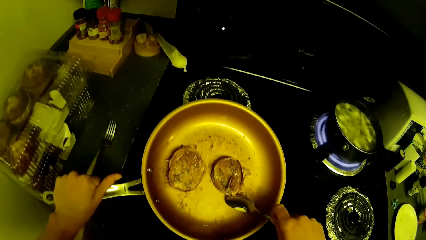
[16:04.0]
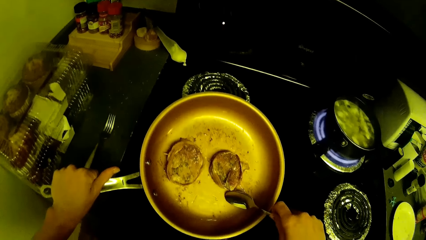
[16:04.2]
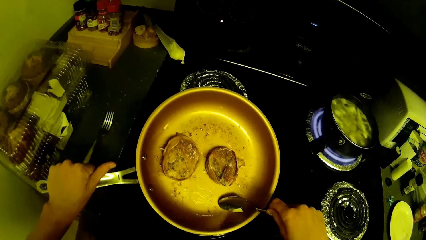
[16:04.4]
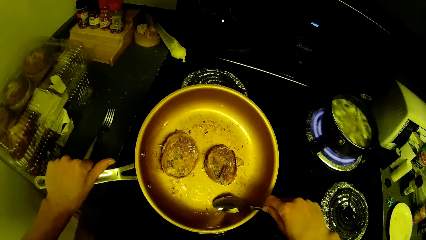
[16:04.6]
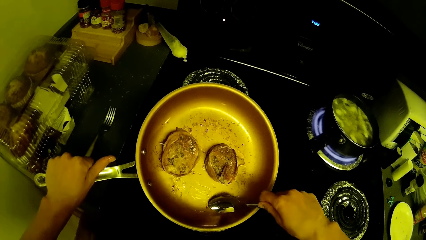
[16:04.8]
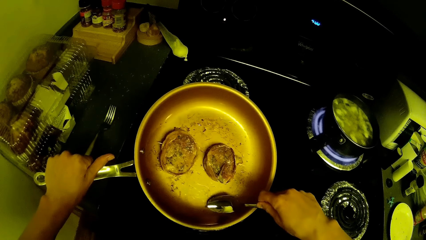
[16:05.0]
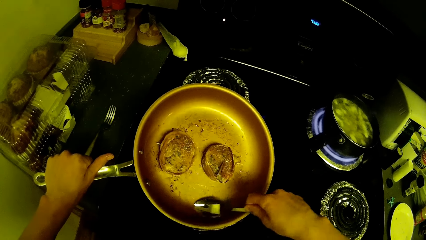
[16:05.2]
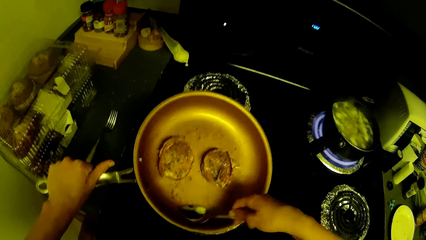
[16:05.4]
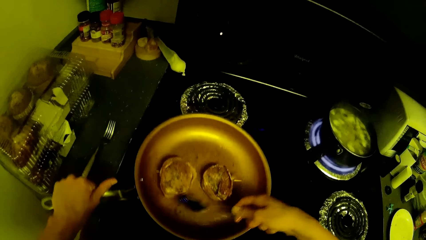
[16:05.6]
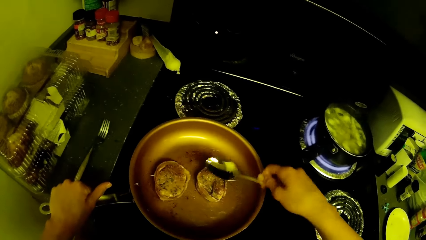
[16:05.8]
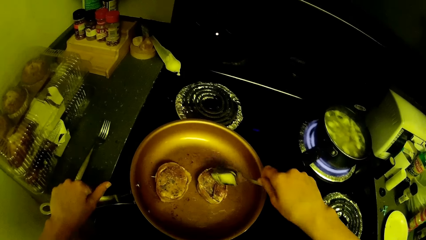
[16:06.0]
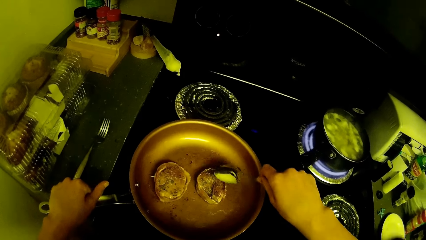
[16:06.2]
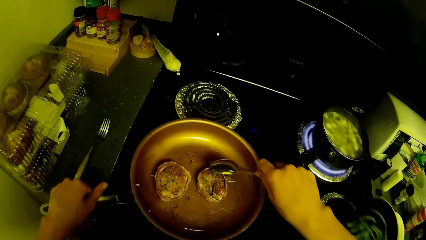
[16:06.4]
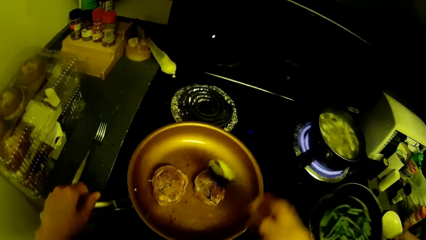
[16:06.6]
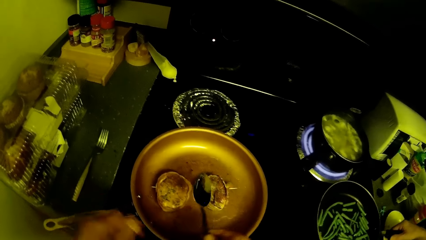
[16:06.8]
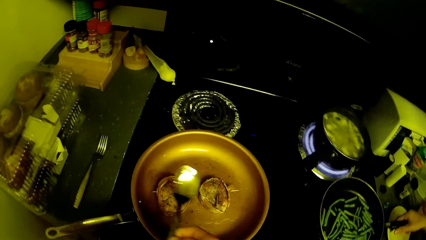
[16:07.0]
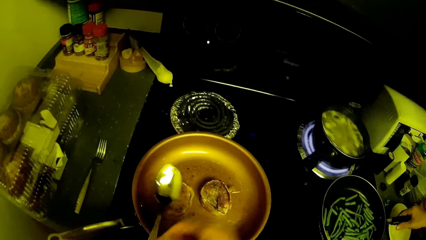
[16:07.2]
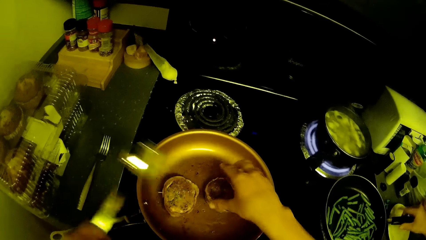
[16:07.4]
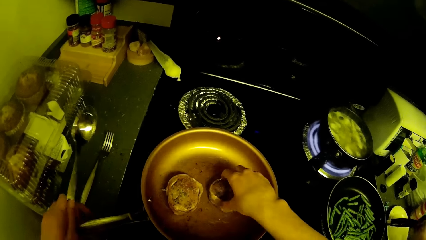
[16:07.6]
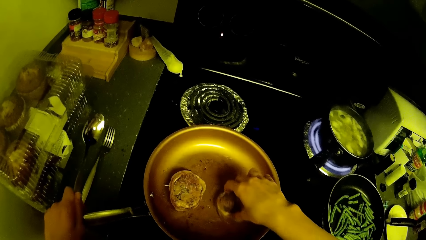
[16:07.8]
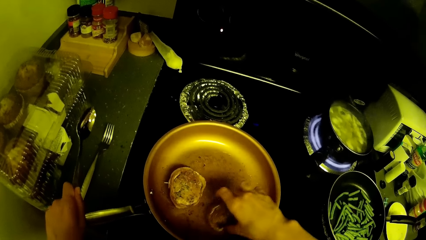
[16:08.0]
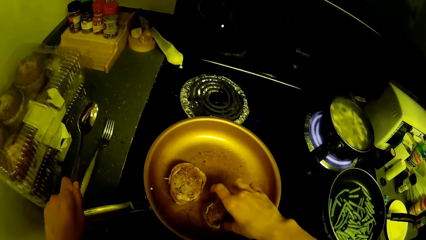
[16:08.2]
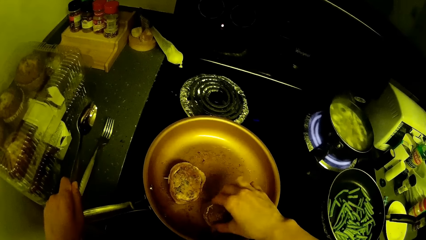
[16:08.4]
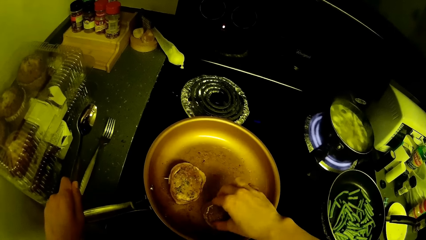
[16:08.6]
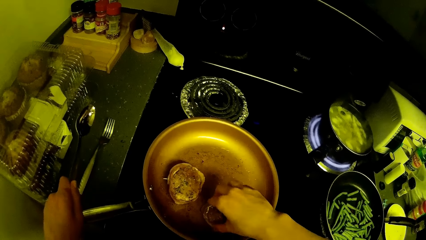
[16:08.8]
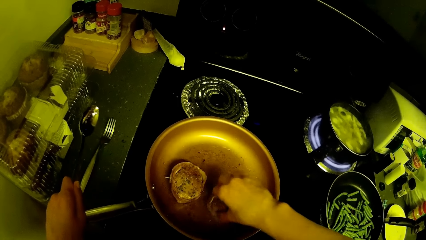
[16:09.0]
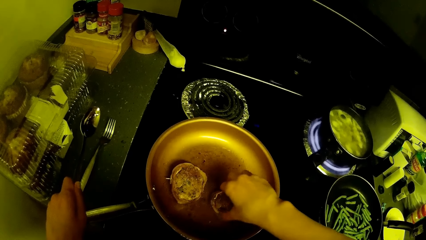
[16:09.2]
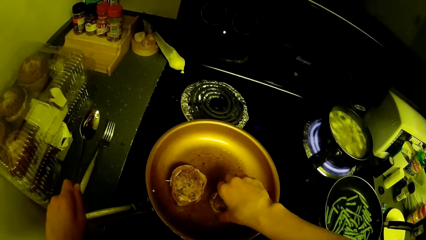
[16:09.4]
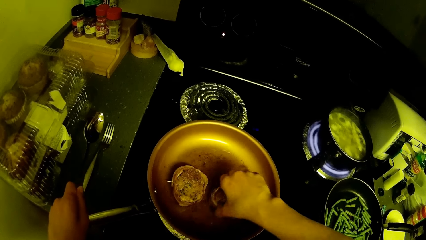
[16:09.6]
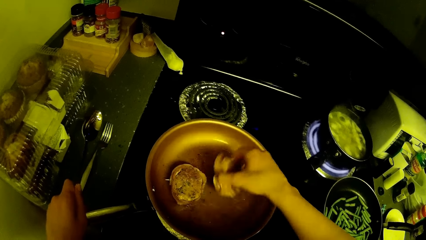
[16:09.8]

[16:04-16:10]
The camera wearer holds the pan. He applies oil to the pieces of meat in the frying pan with his right hand. He scoops oil with a spoon. He holds the roll.

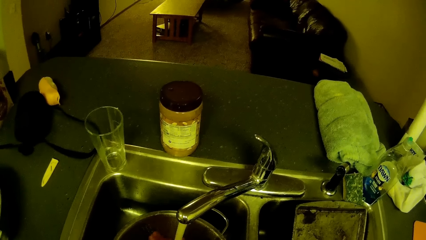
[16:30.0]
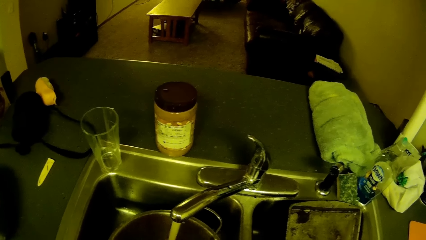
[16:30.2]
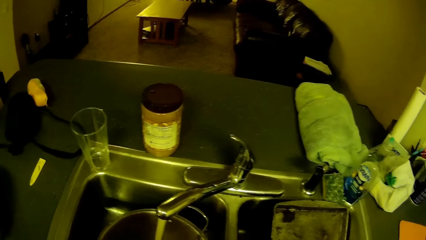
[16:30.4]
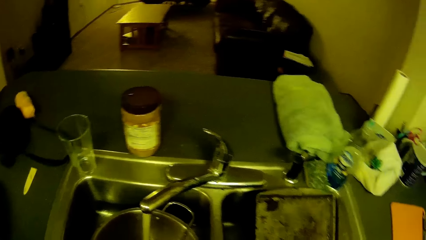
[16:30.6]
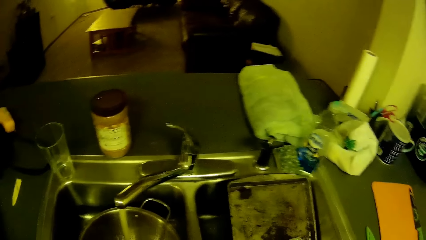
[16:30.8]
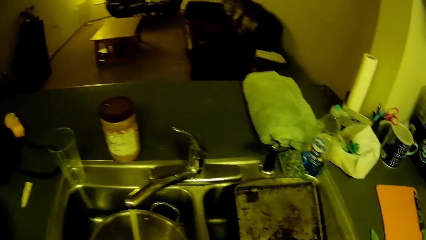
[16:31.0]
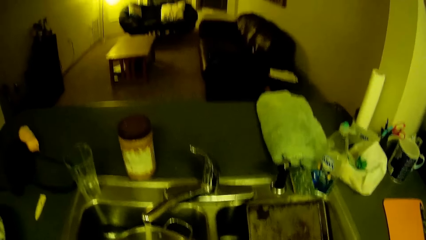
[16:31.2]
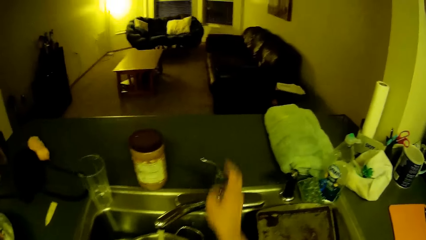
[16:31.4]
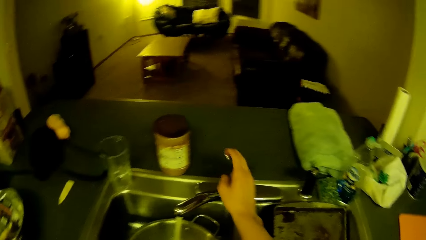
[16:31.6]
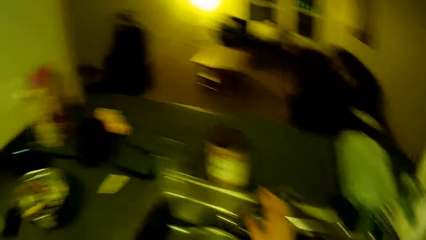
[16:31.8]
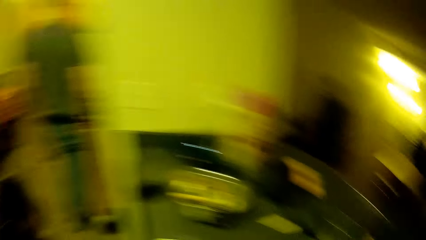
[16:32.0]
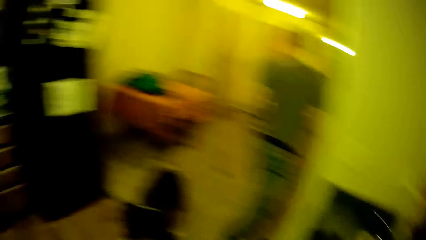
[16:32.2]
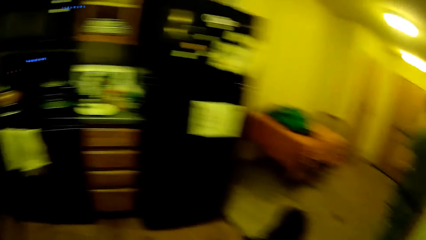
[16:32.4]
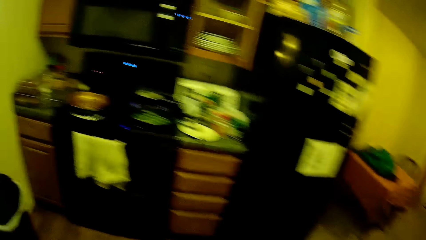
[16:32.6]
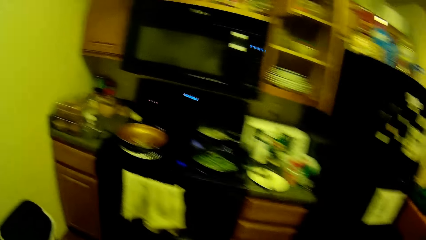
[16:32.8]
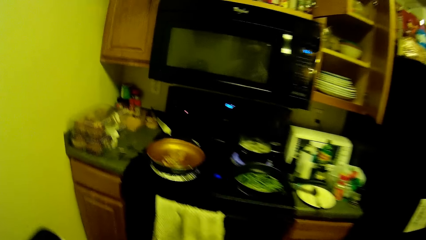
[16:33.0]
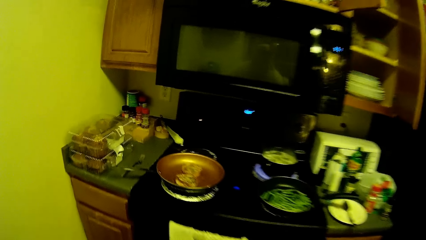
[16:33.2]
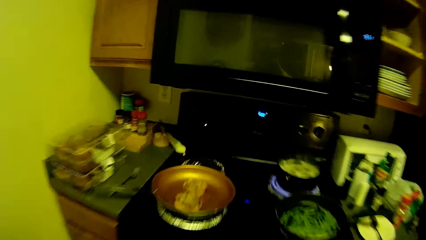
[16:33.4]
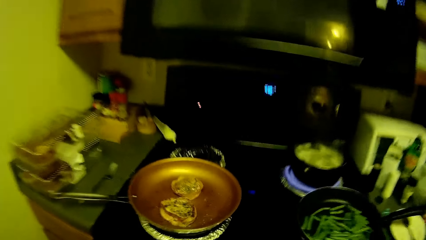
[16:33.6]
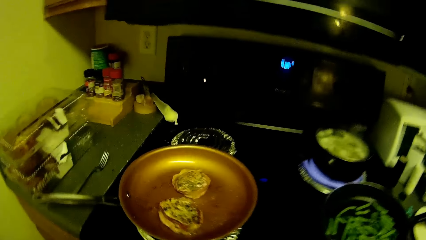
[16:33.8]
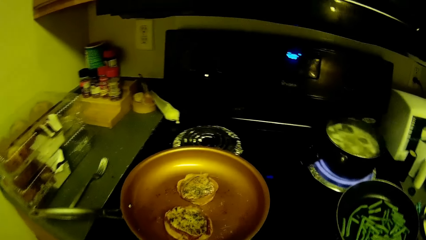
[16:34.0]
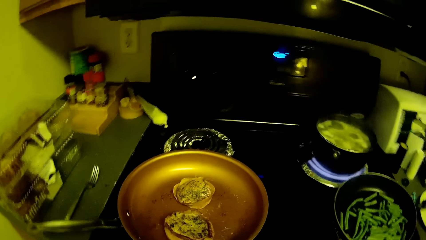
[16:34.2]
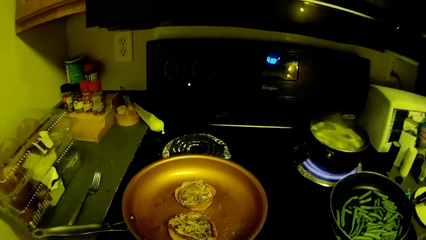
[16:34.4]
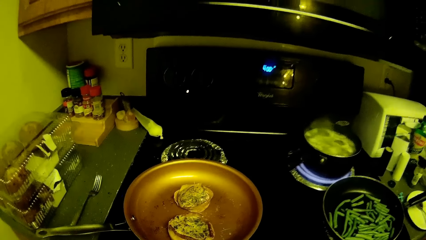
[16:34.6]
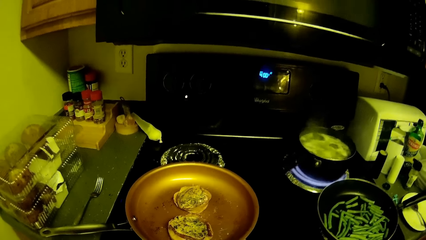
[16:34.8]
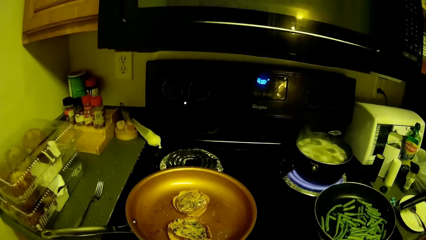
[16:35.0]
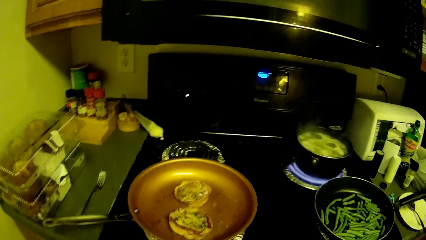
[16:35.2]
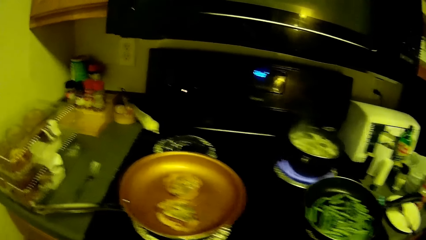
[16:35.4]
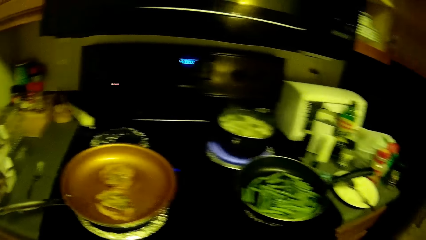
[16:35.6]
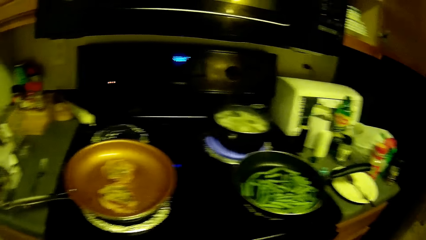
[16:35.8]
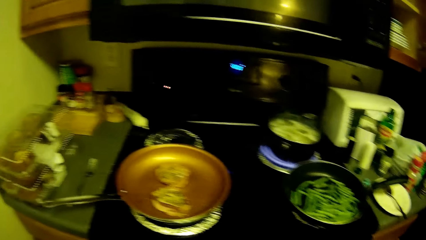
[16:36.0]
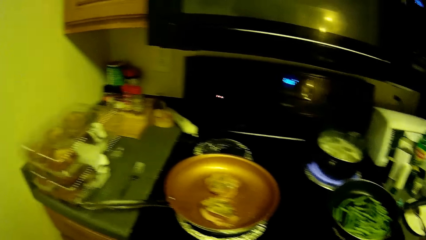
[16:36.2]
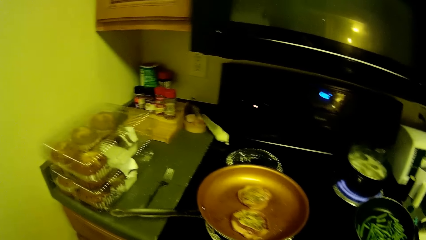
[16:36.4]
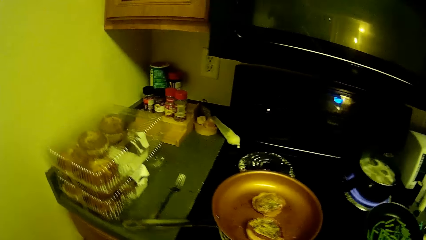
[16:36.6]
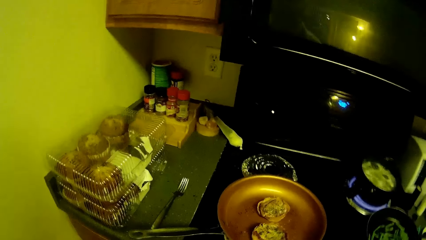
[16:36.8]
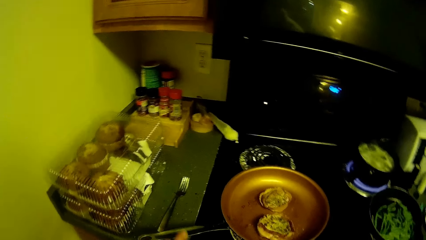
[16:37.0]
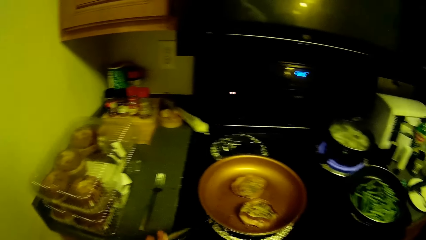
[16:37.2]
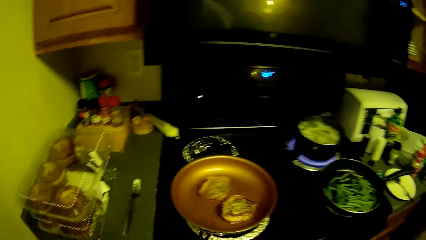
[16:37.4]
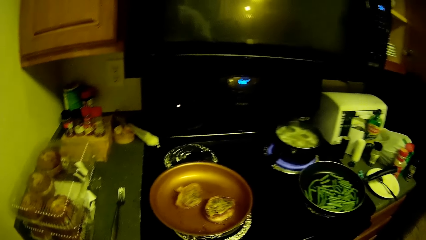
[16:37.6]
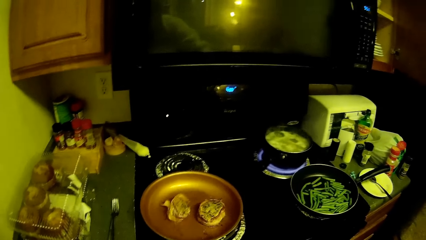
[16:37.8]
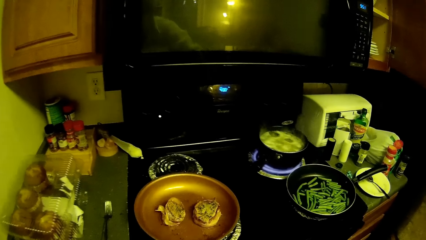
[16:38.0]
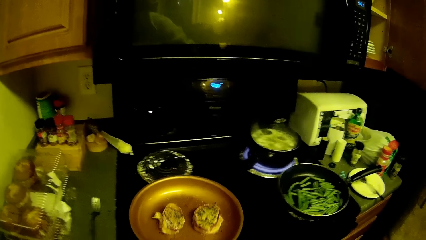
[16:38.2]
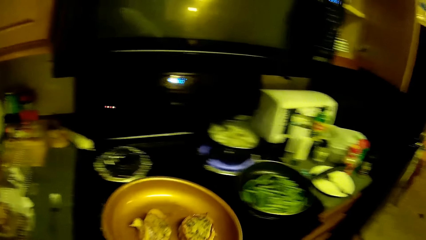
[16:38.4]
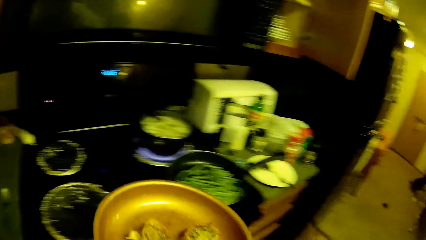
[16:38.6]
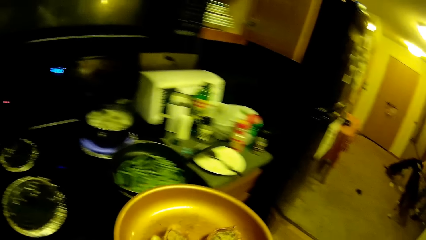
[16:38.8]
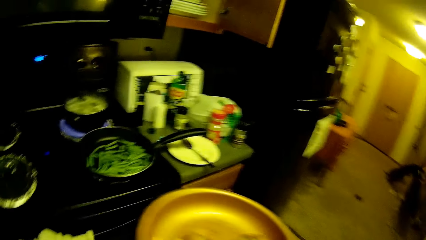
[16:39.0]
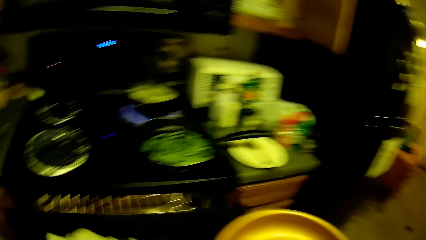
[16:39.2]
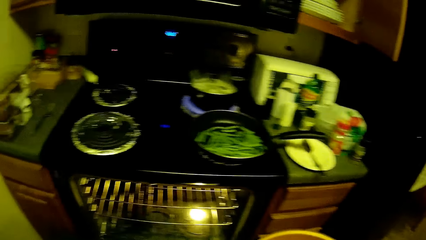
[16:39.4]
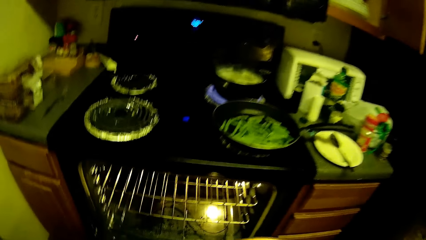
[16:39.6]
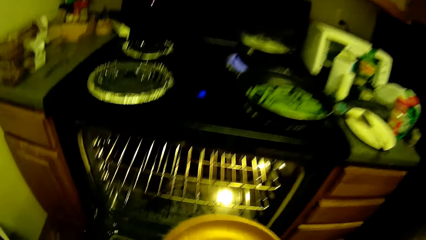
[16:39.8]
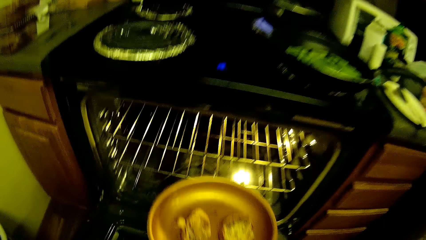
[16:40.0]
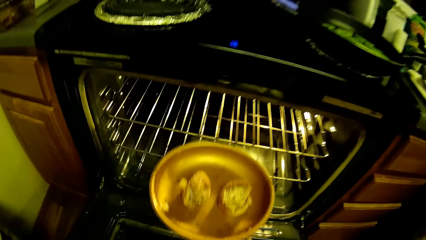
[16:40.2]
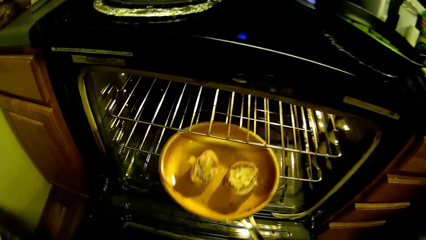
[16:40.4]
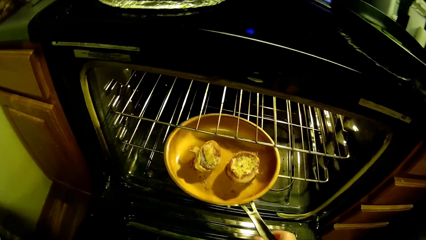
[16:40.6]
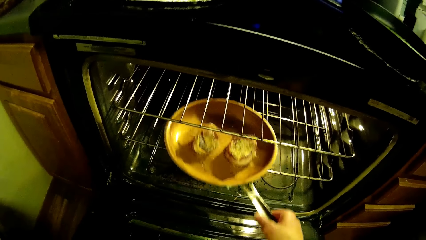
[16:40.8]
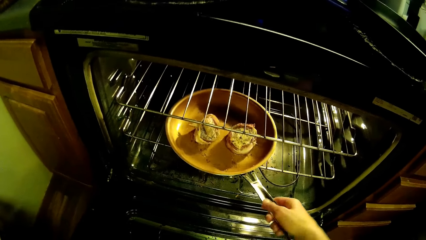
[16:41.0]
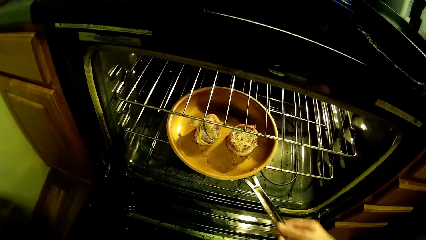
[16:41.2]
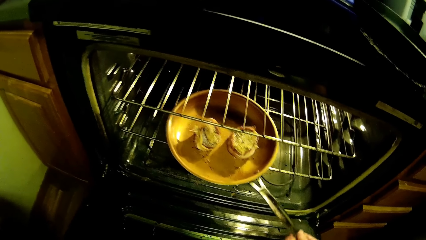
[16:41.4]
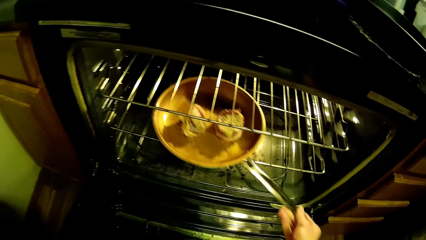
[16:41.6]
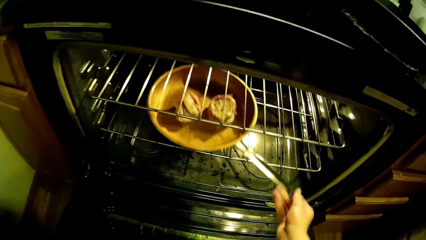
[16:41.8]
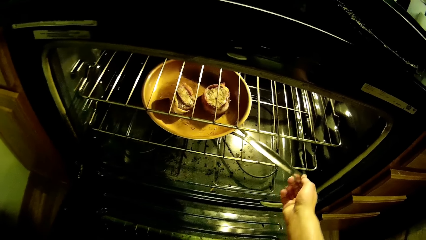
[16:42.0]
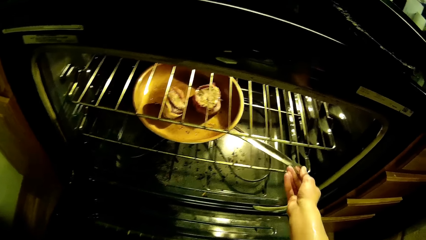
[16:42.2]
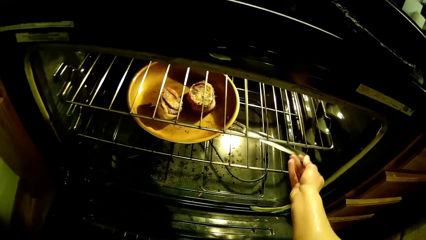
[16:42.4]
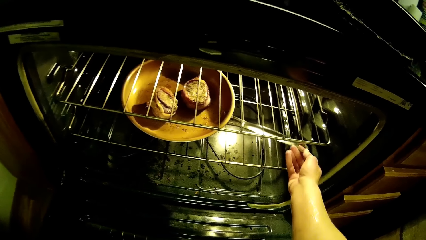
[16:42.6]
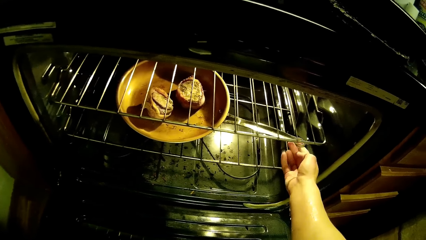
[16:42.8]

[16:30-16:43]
The camera wearer closes the tap with his right hand. He walks in the kitchen. He picks up the frying pan from the gas cooker with his right hand. He rotates the frying pan. He lifts the frying pan. He places the frying pan into the gas cooker's oven.
